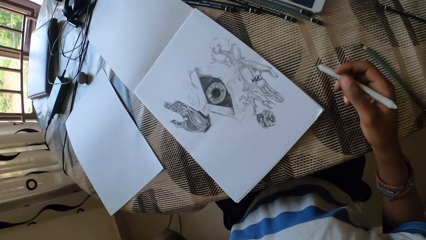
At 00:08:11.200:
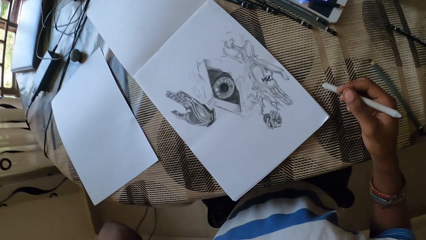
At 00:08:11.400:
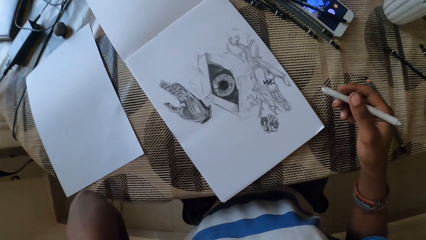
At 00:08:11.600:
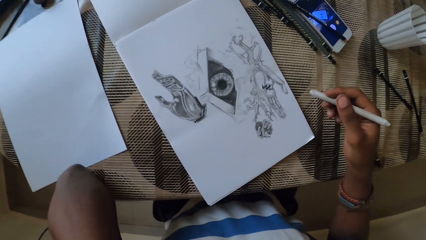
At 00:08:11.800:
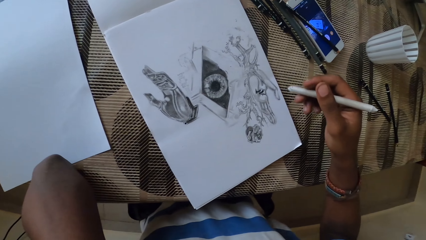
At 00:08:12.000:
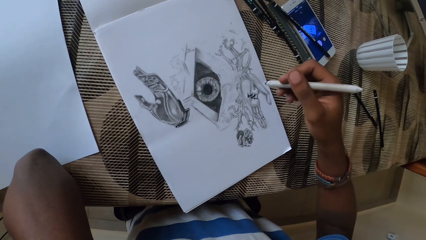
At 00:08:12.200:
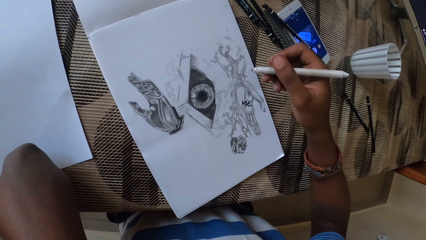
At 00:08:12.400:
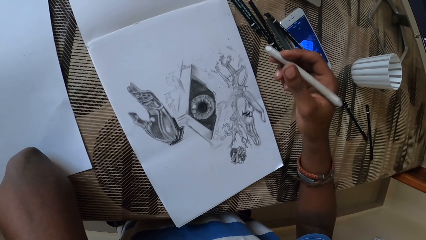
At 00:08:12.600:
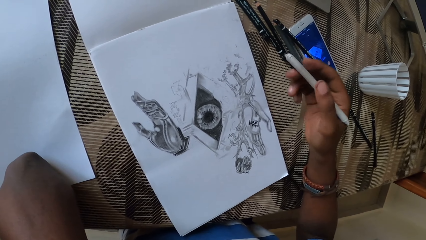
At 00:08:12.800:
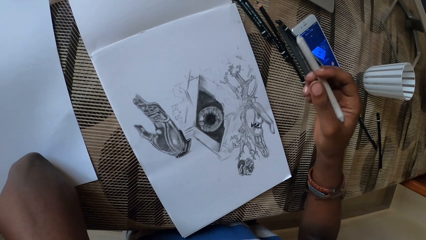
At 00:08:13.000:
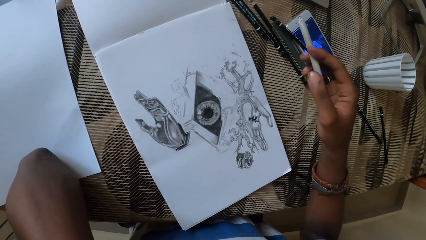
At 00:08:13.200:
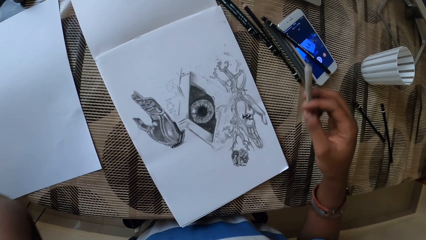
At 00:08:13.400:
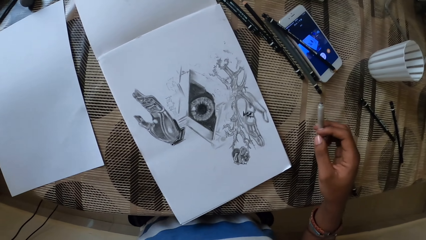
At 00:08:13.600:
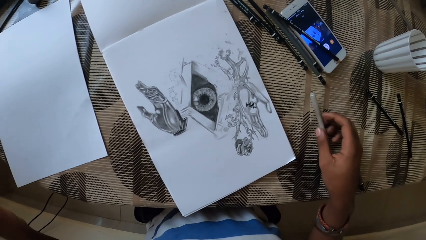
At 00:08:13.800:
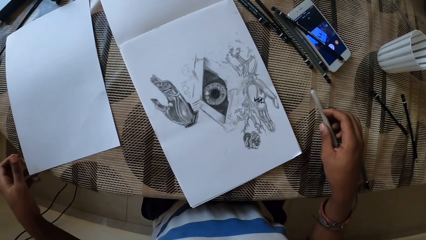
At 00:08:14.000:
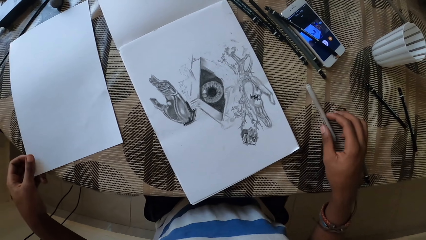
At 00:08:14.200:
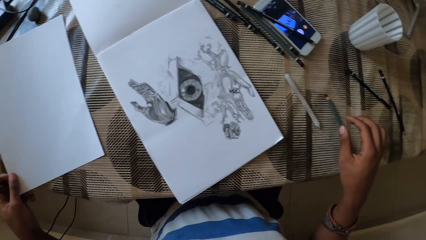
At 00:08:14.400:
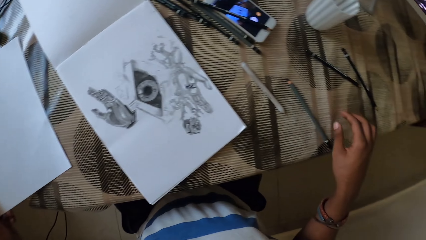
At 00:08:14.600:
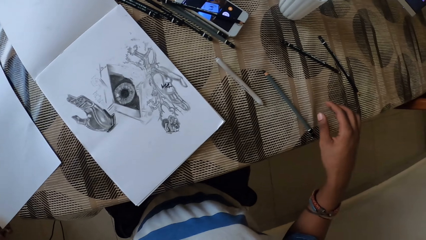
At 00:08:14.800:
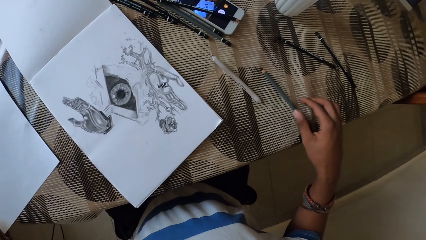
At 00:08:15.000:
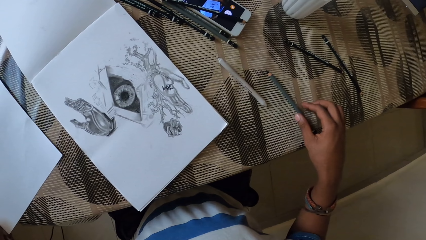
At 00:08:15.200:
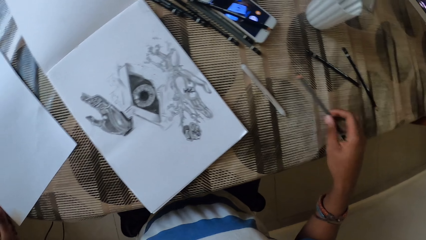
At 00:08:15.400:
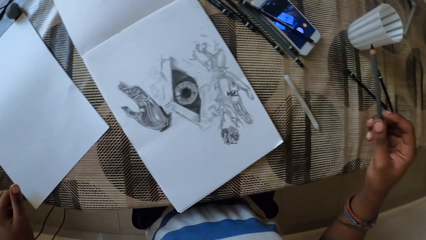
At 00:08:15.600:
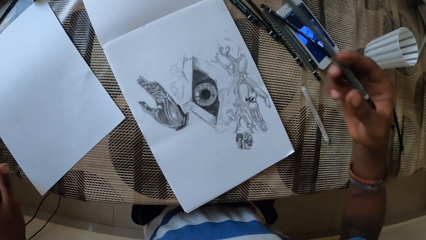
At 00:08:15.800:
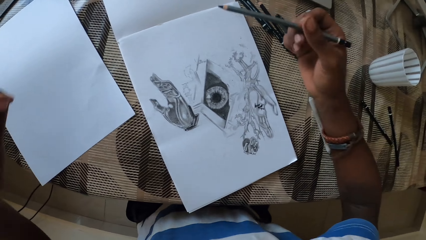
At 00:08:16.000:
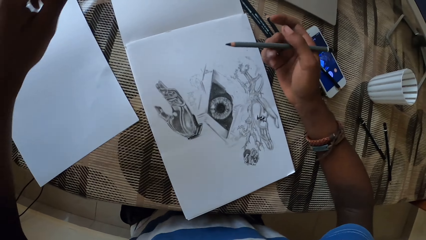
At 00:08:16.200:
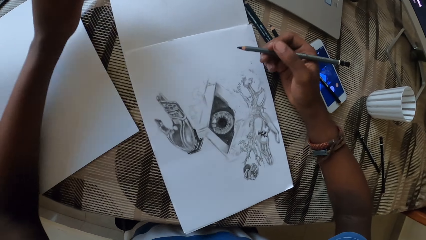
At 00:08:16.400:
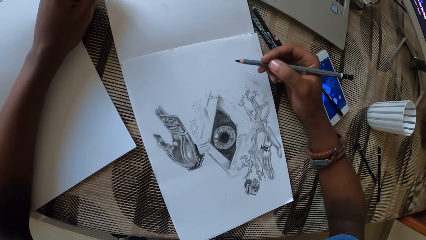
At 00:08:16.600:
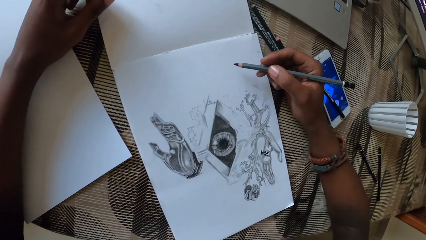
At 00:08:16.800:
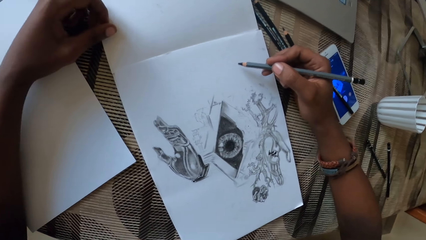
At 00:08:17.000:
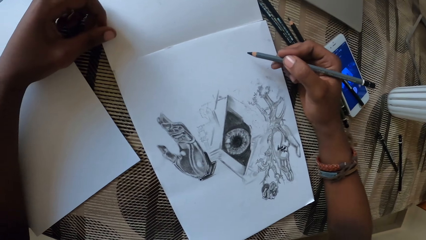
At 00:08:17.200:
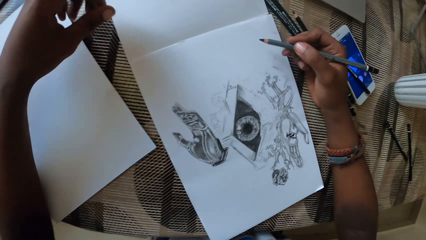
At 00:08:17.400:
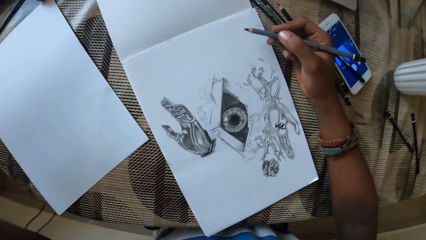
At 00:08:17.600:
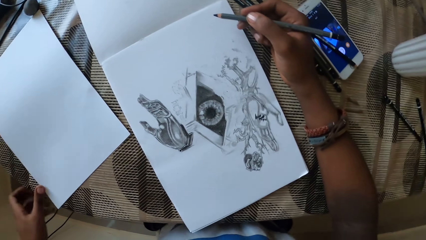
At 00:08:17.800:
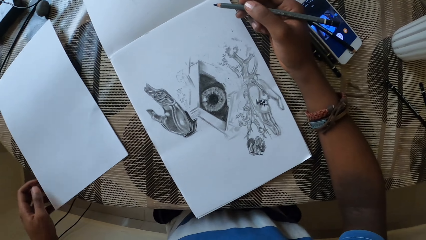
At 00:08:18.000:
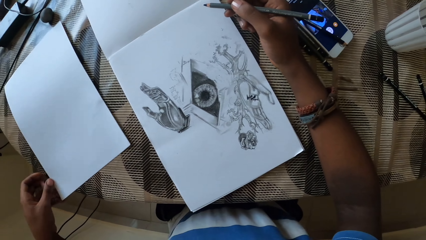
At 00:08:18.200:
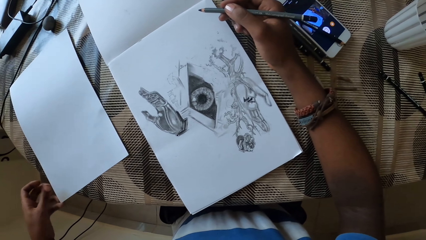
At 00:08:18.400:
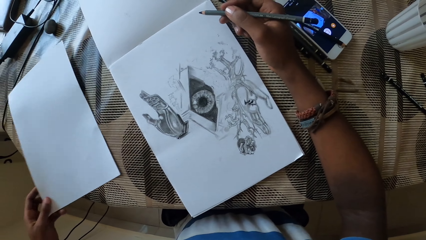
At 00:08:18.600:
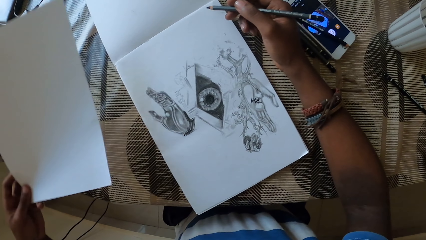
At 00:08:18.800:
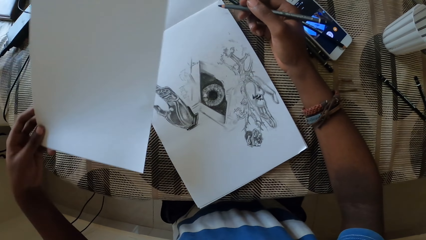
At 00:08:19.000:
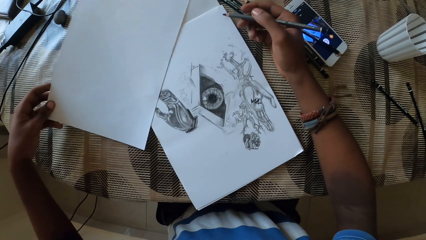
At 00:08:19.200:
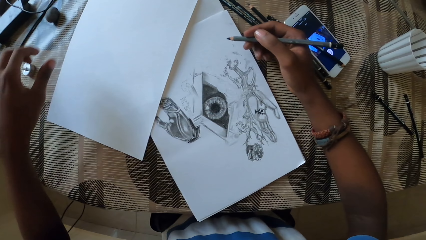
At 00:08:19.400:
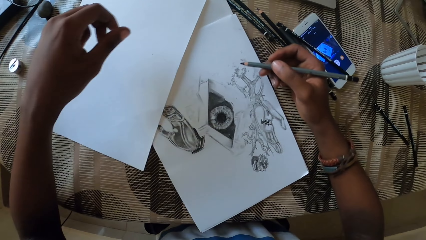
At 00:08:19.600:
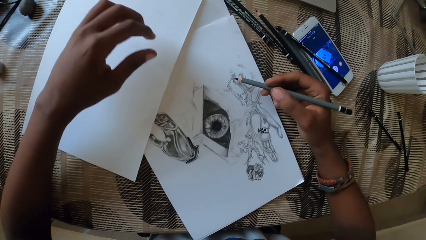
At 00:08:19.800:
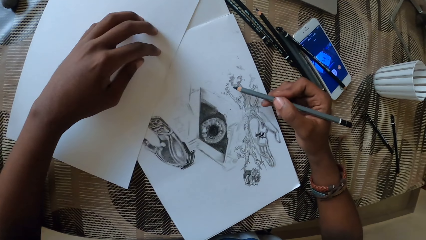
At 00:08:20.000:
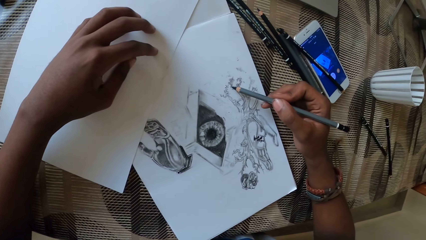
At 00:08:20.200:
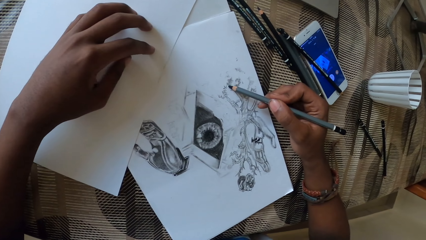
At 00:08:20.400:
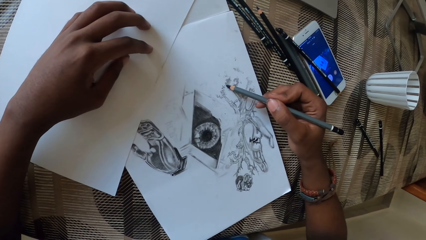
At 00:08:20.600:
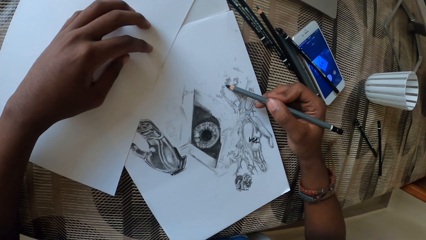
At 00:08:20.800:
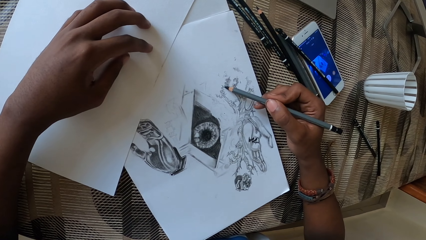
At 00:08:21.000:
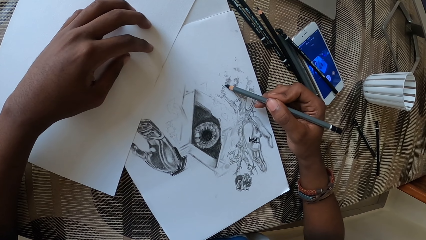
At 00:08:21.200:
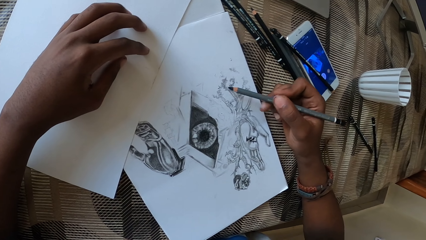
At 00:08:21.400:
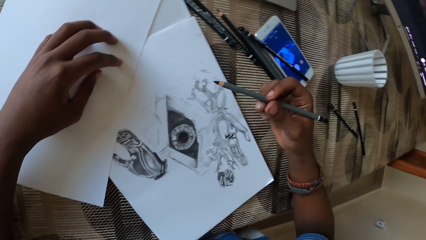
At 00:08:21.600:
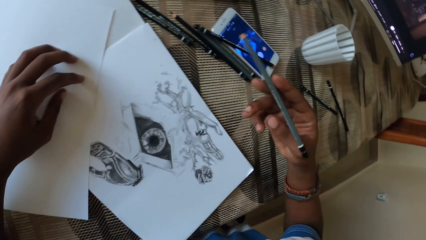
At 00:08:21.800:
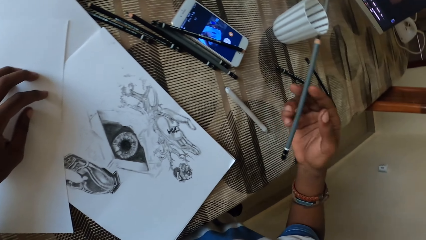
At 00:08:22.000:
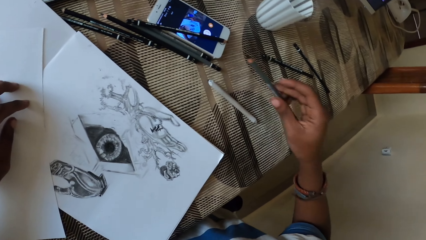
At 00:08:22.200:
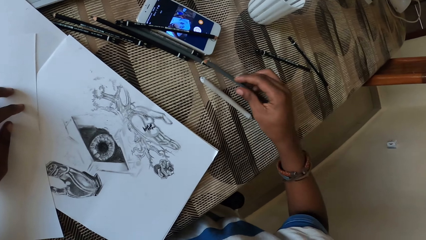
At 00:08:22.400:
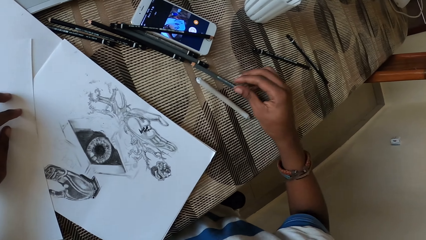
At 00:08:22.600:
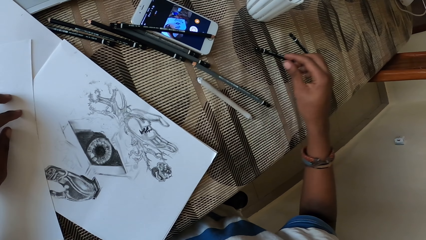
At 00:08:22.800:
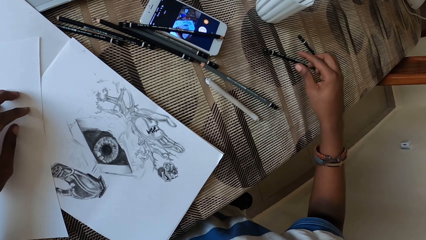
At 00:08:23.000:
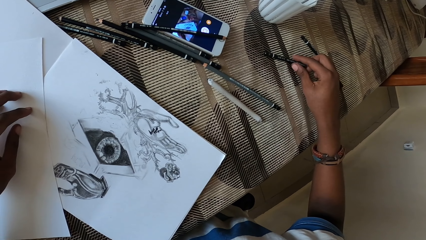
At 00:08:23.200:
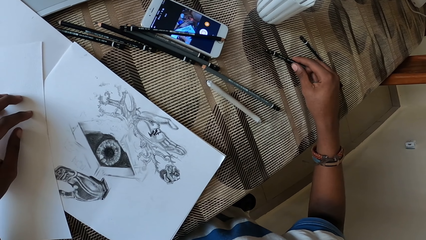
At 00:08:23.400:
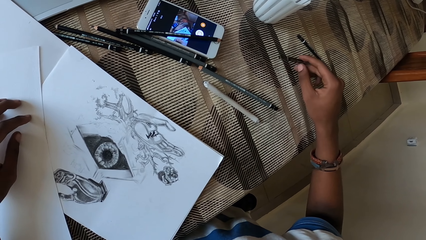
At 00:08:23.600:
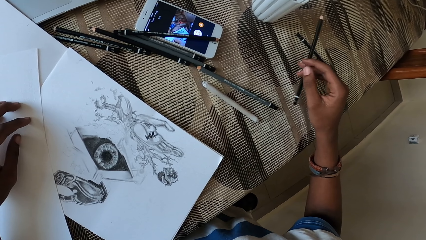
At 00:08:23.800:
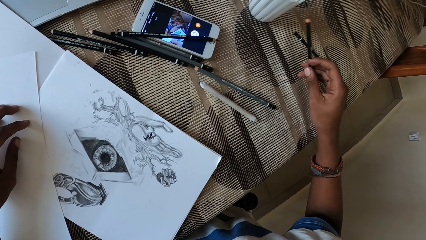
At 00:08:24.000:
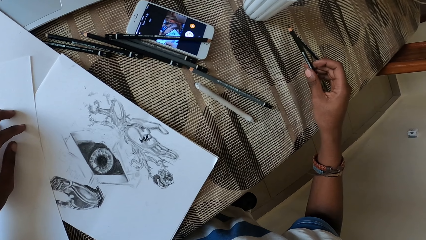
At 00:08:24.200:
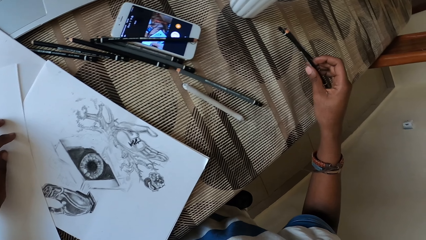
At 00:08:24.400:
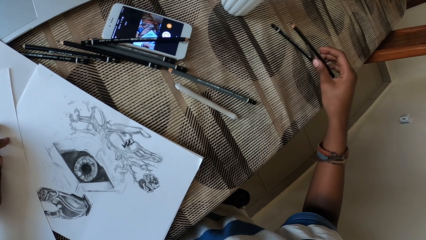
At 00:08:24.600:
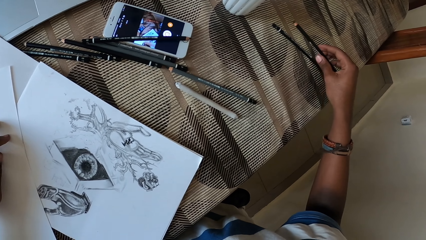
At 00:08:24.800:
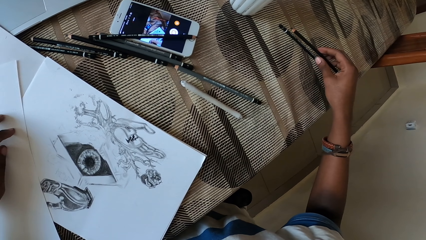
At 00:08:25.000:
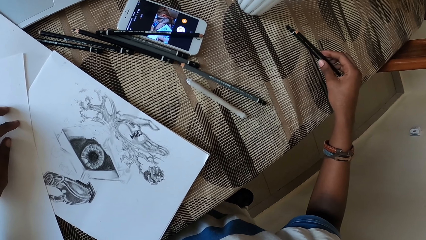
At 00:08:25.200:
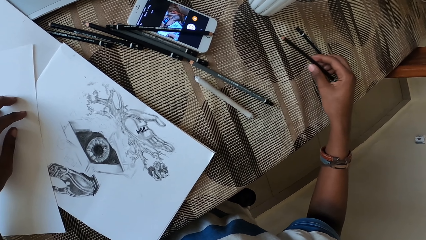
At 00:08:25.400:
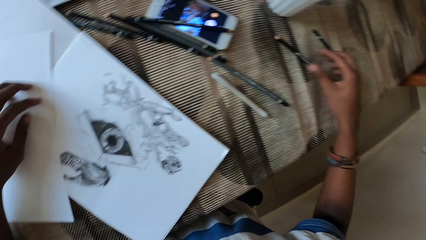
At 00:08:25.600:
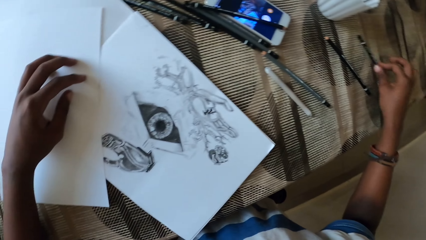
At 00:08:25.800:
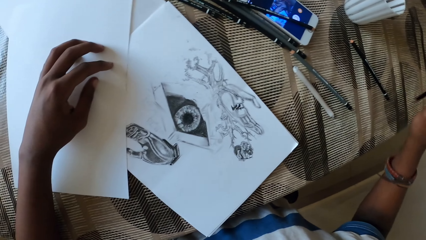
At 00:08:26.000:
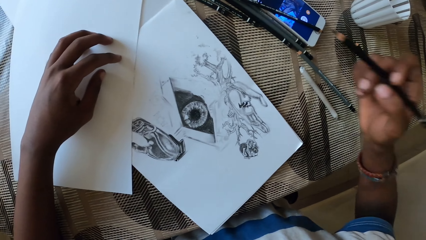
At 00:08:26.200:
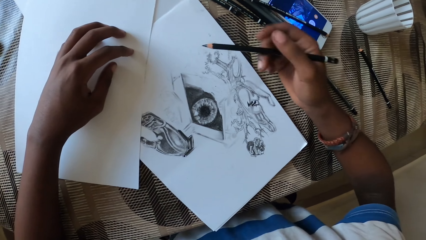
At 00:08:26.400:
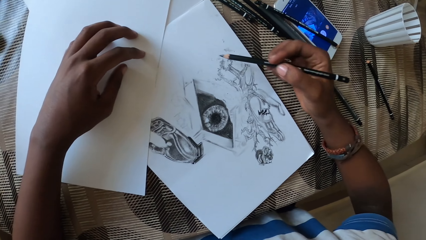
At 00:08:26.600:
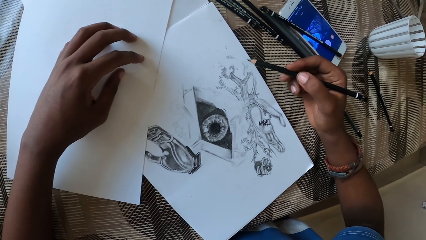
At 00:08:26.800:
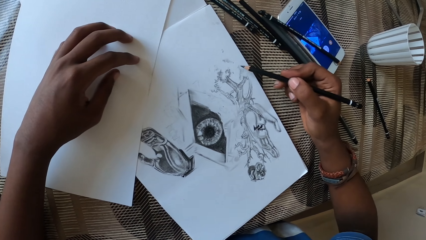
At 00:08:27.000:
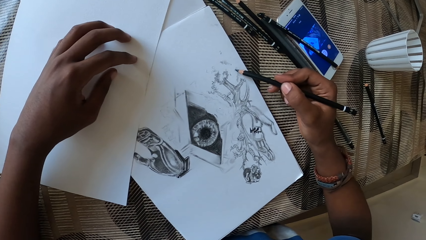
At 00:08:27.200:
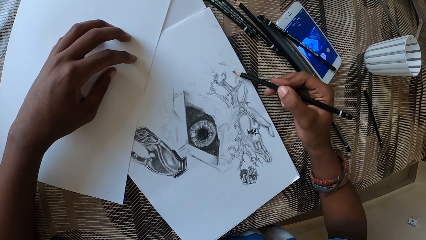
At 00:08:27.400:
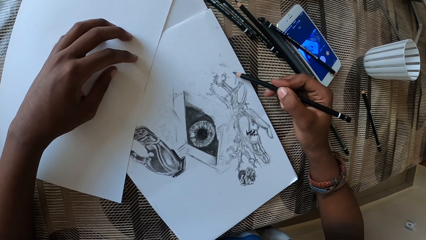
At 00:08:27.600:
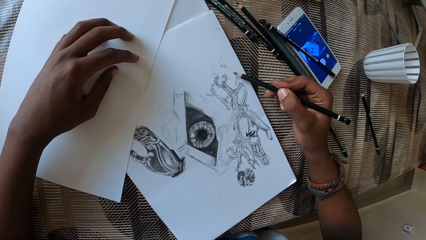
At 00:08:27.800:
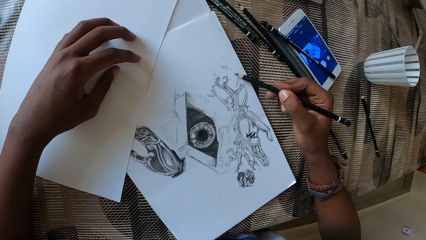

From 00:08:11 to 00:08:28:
The camera wearer places the pencil down. They pick up the color pencil. They move a paper and pick up the paper. They cover the drawing and color the drawing. They place the color pencil down. They pick up the pencil. They place the pencil down. They pick up the pencil.
